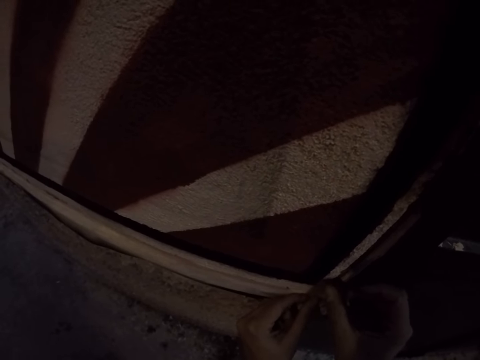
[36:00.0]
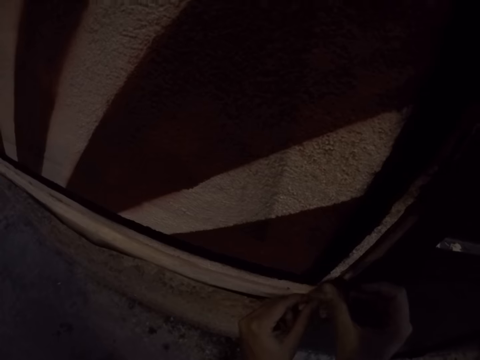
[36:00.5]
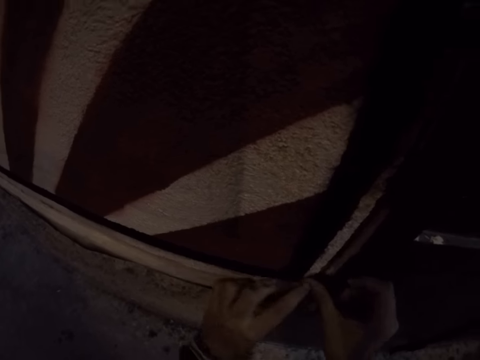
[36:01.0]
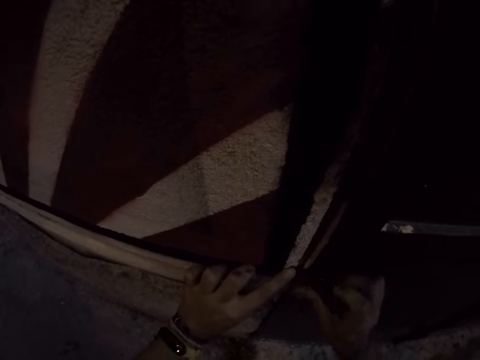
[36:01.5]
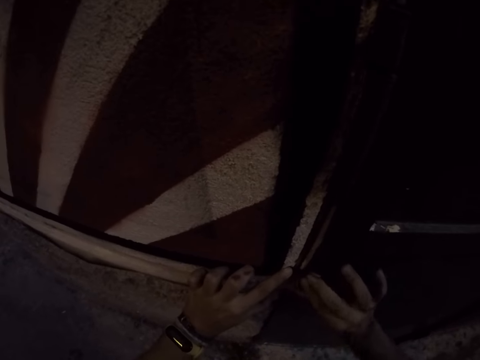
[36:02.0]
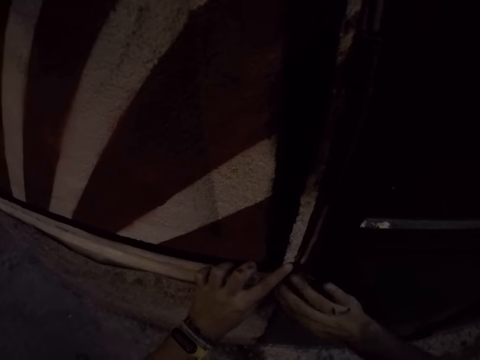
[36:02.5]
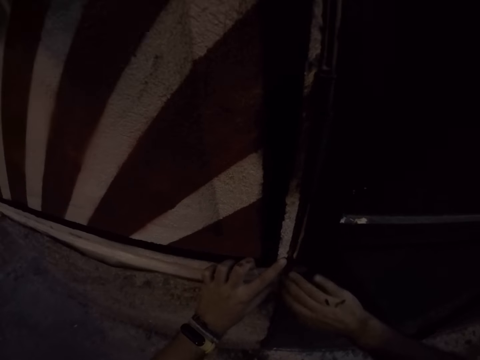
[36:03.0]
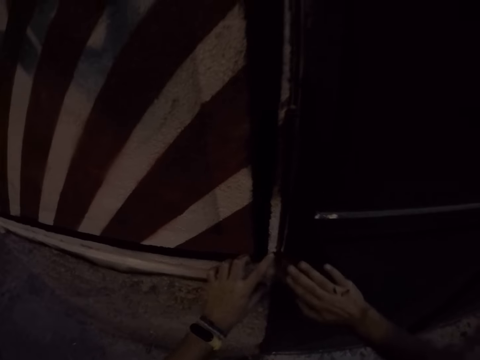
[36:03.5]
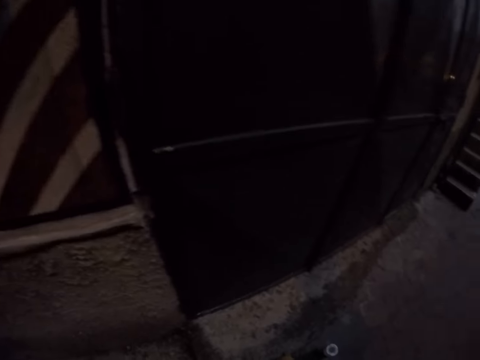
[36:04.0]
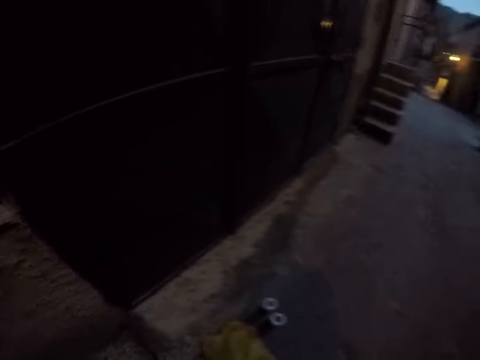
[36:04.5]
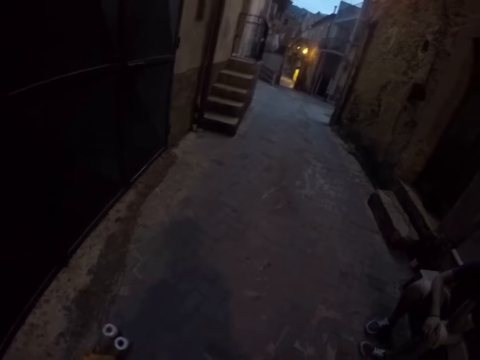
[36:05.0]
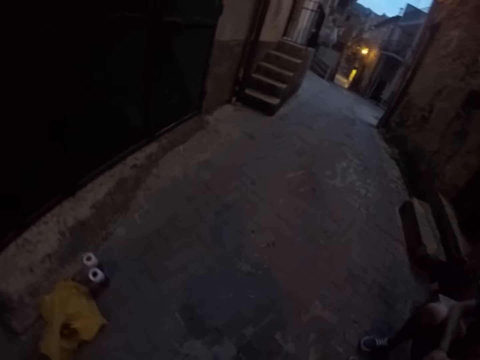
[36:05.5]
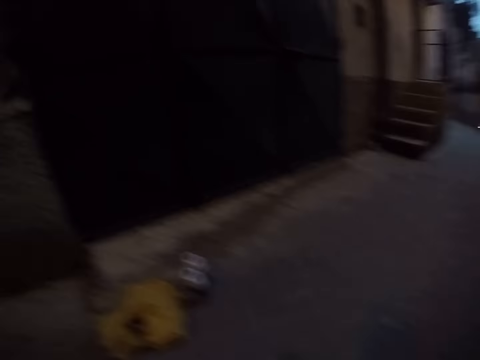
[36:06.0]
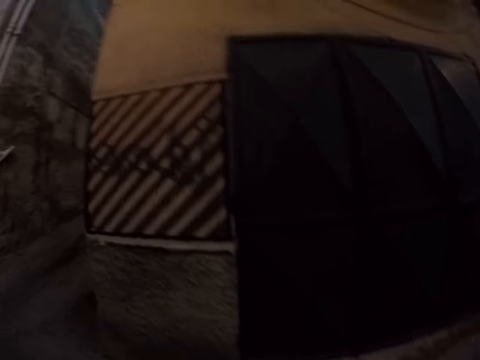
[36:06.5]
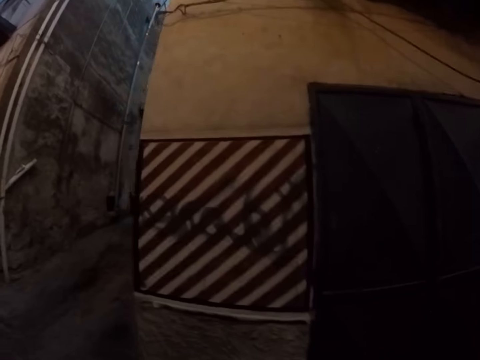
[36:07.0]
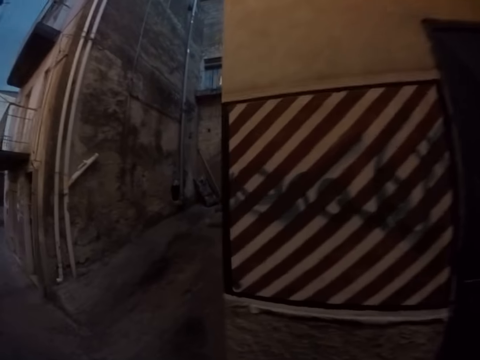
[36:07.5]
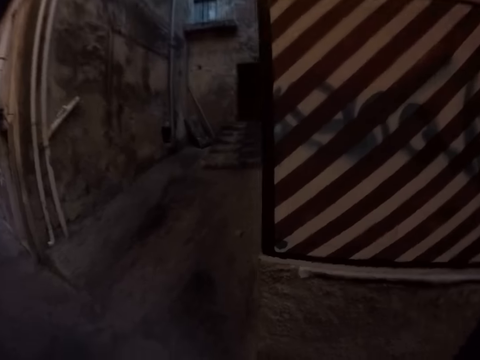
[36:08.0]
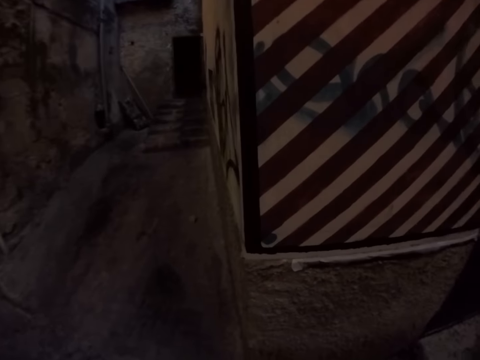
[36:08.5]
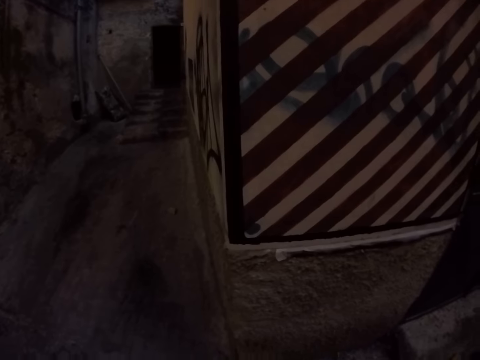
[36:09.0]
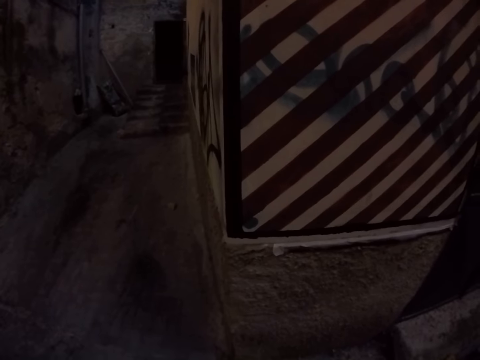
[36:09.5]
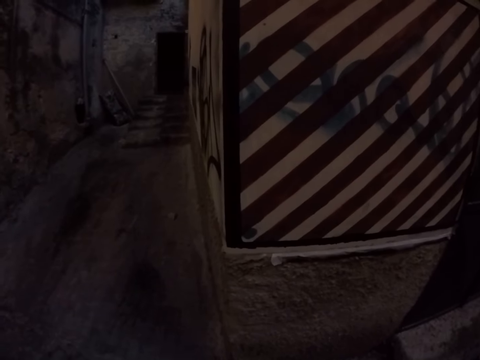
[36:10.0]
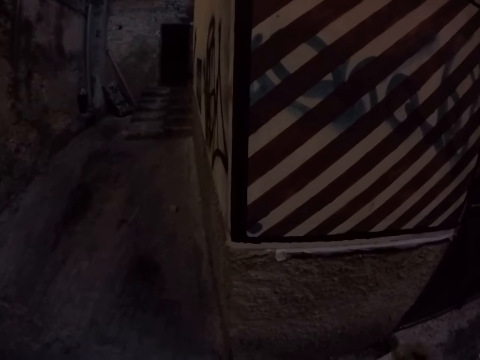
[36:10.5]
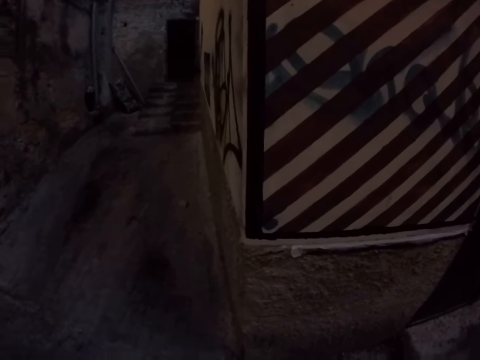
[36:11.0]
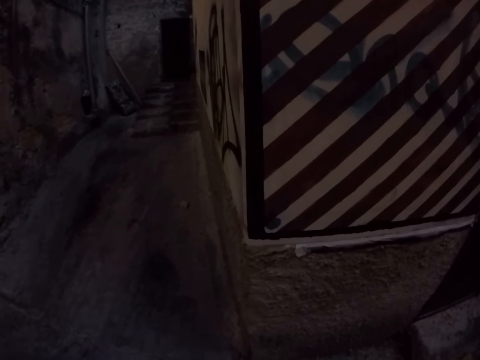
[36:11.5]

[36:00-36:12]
The camera wearer holds the wall. They look around.

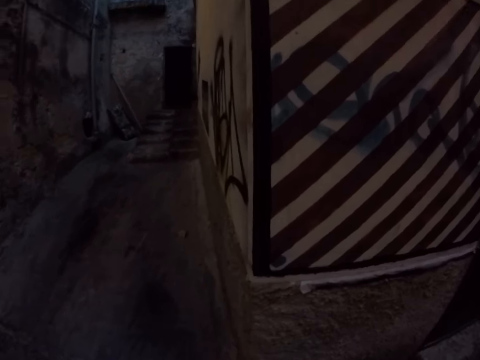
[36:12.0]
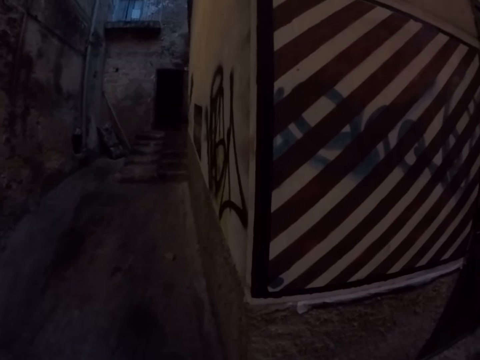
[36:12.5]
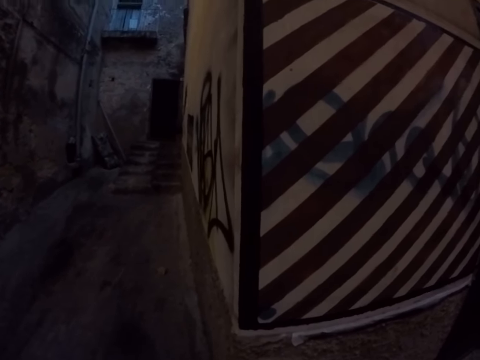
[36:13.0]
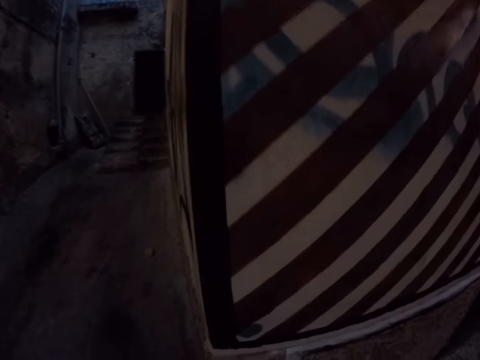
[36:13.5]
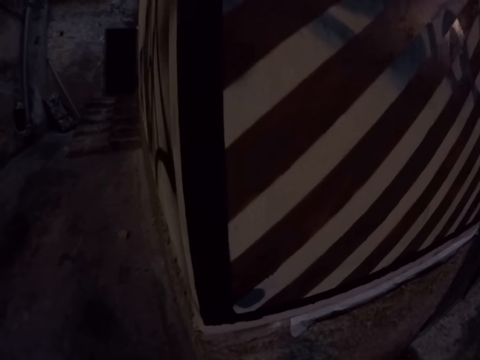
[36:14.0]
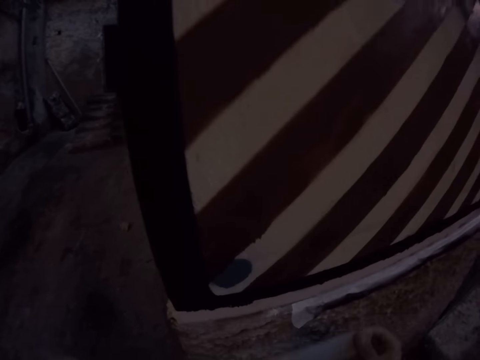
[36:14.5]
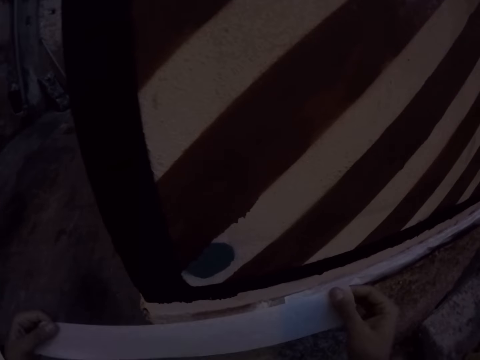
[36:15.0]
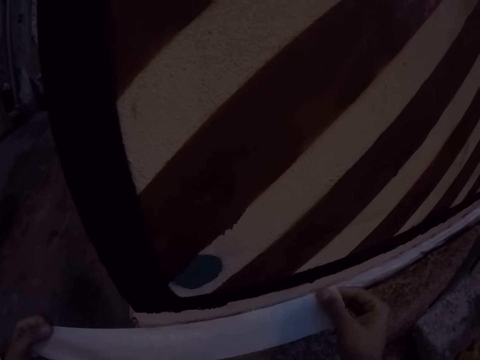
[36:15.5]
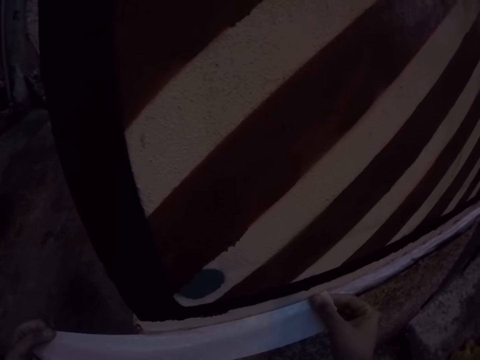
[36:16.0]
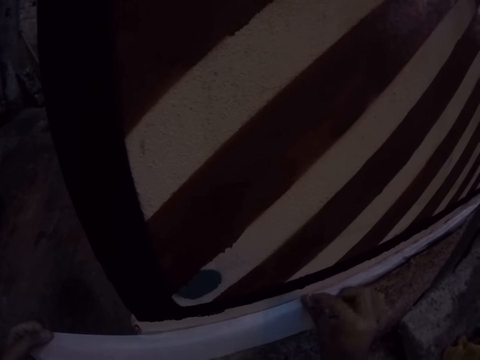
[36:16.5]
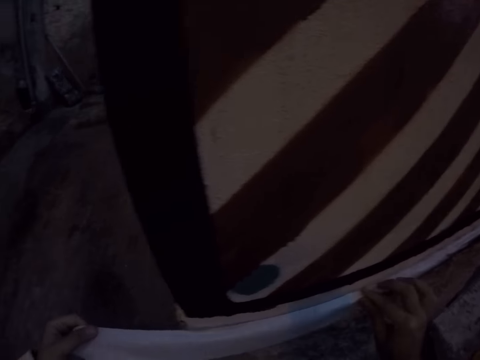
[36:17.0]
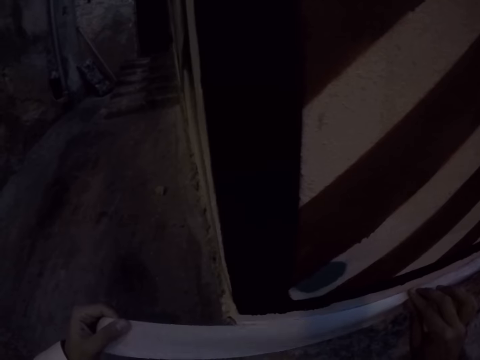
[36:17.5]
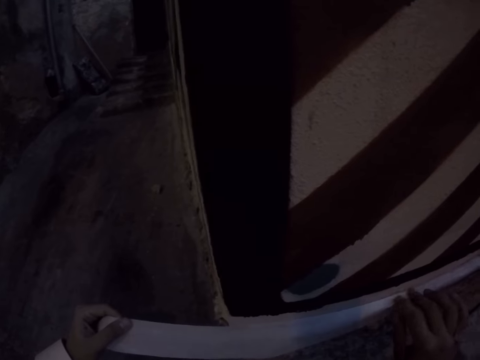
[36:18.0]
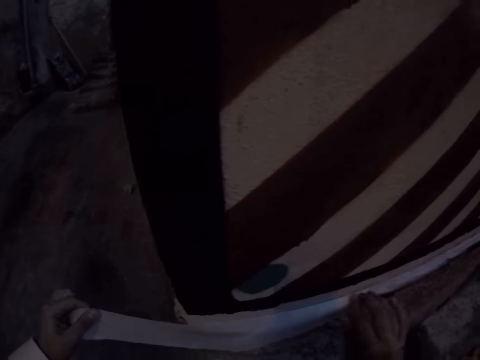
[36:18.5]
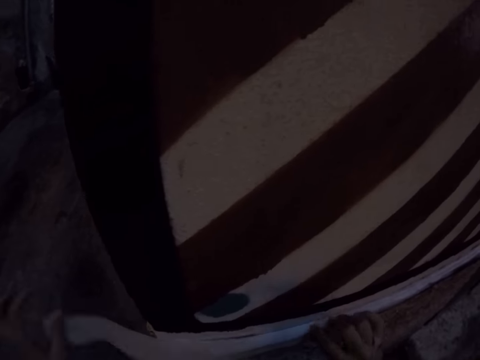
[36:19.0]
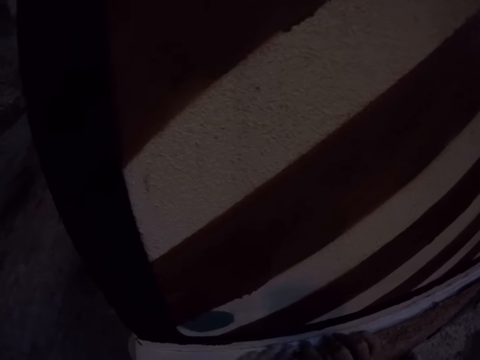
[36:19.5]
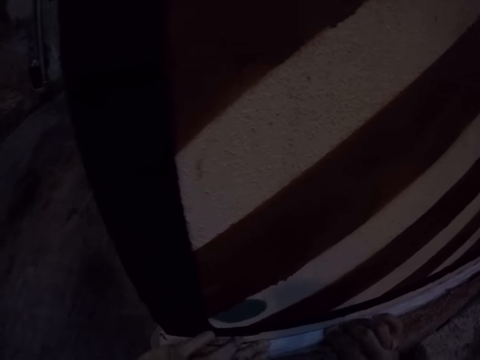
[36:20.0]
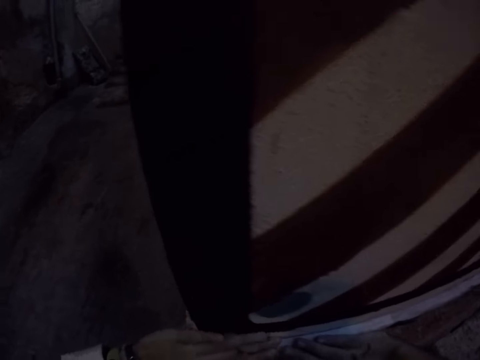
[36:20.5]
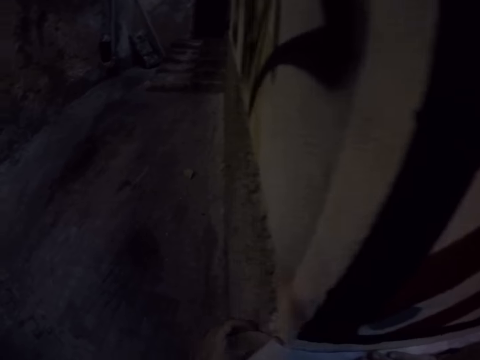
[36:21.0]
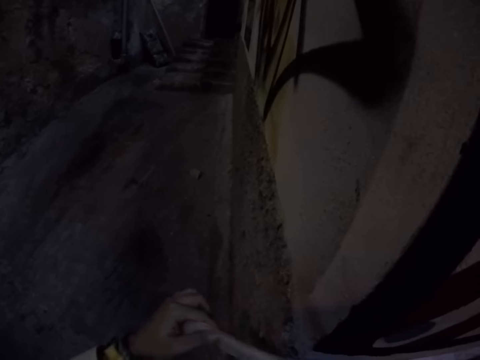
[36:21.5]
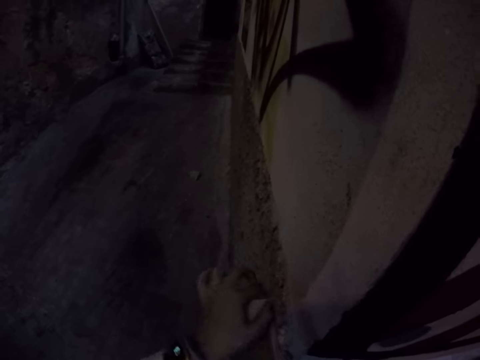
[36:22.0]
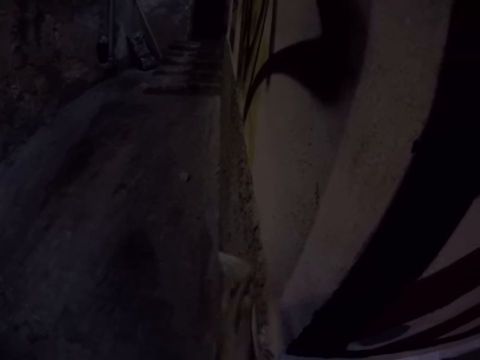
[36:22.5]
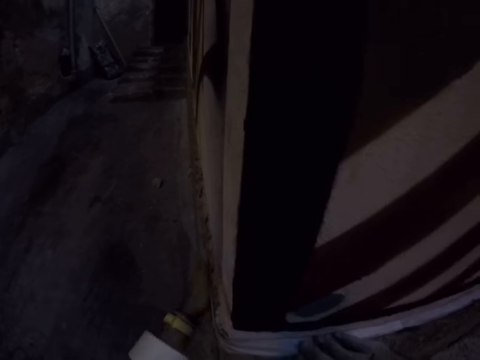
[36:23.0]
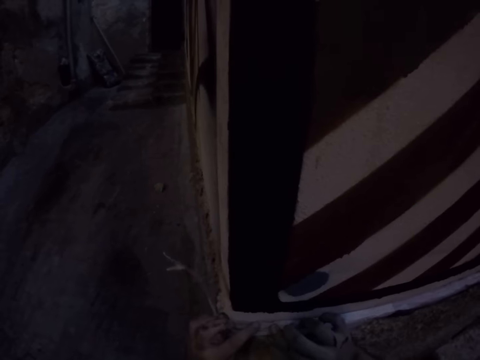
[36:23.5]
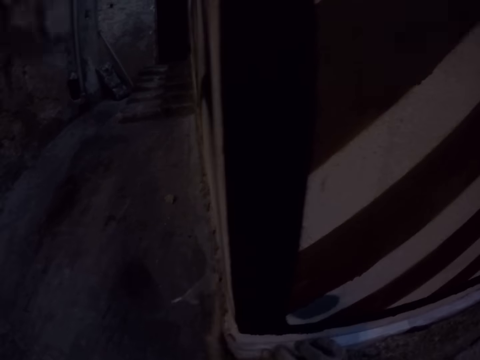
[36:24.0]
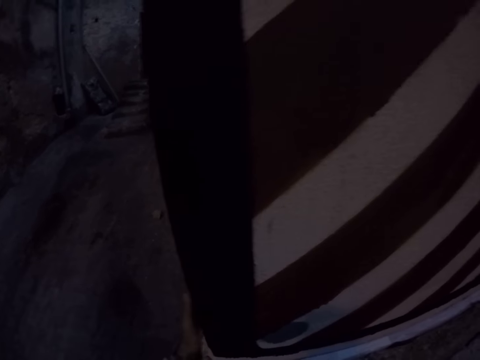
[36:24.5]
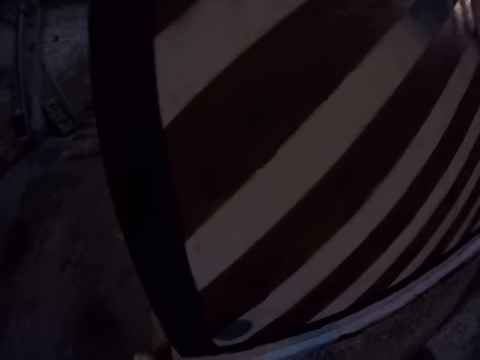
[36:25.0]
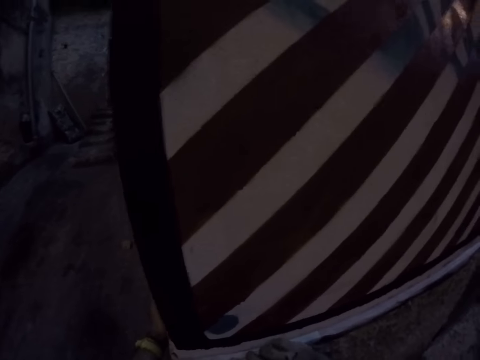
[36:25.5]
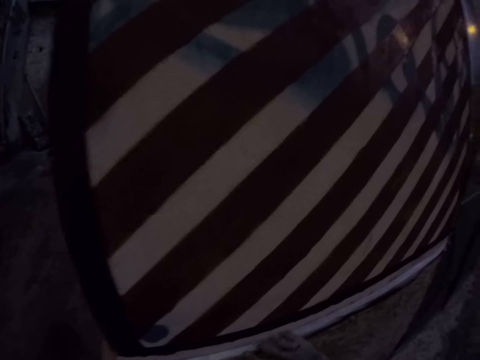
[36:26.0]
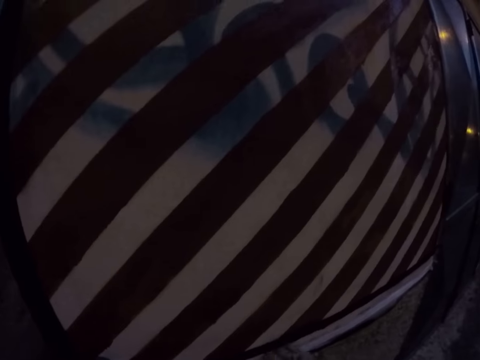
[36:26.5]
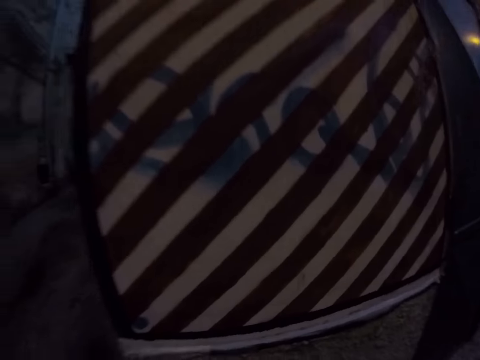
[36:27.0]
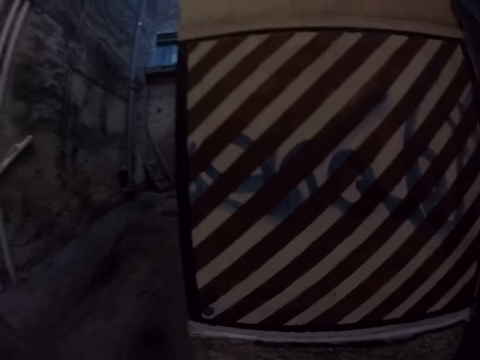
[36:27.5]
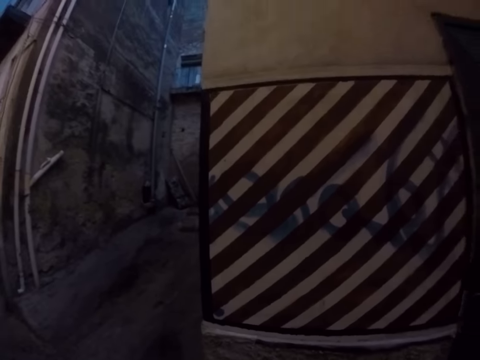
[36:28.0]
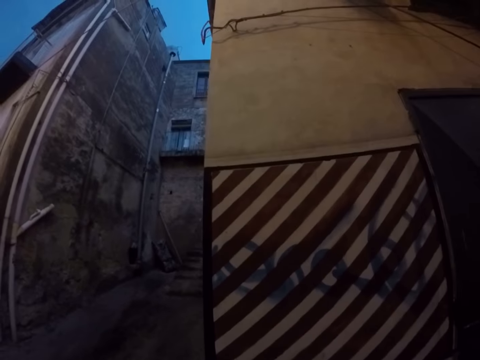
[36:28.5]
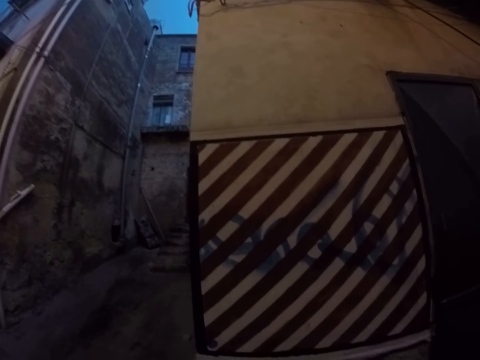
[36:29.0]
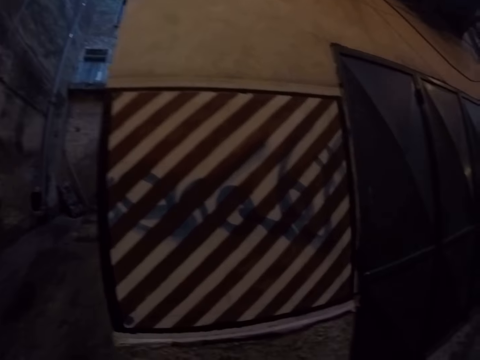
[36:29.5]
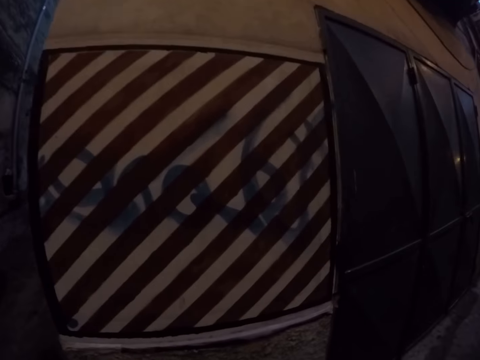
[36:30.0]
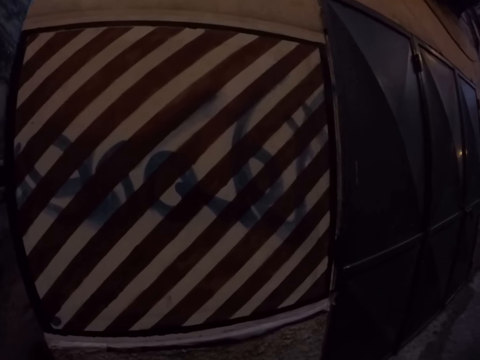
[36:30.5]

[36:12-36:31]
The camera wearer holds a masking tape. They place the masking tape on the edge of a wall with both hands. They look around.
